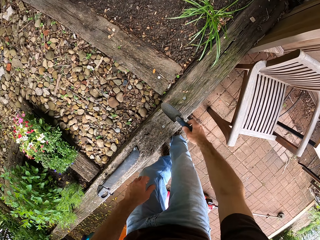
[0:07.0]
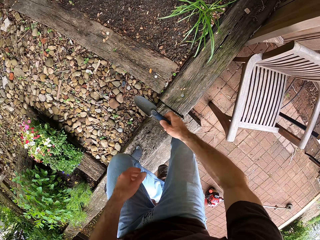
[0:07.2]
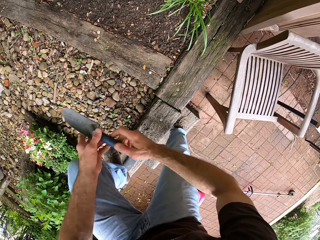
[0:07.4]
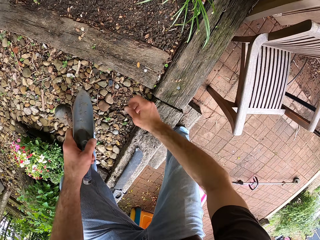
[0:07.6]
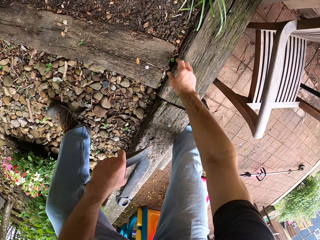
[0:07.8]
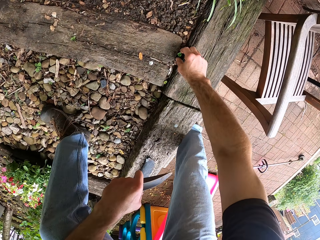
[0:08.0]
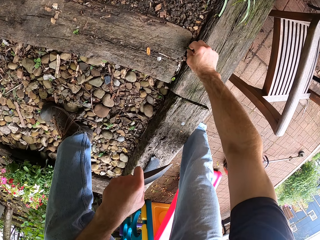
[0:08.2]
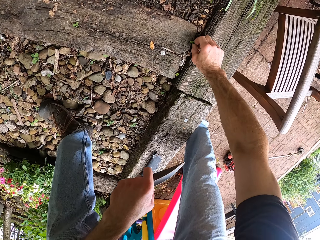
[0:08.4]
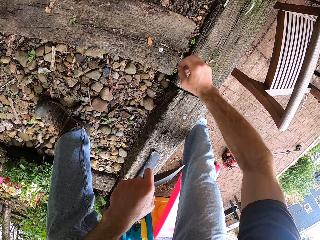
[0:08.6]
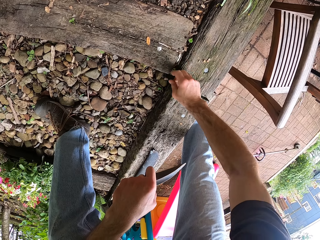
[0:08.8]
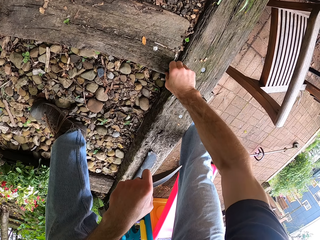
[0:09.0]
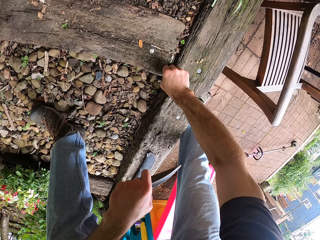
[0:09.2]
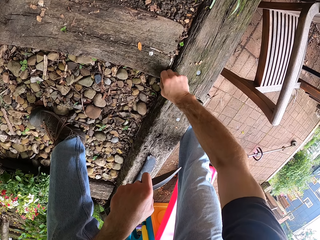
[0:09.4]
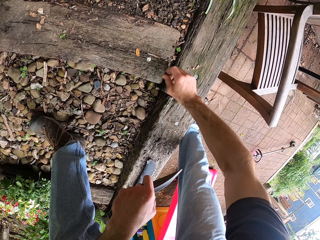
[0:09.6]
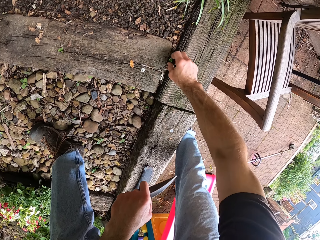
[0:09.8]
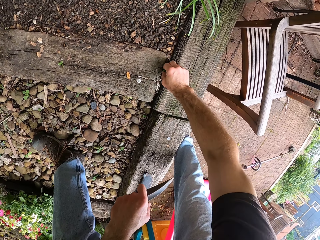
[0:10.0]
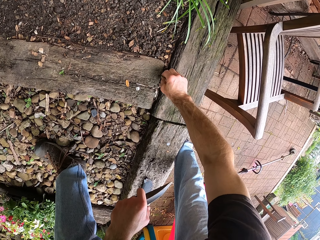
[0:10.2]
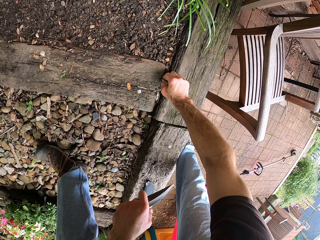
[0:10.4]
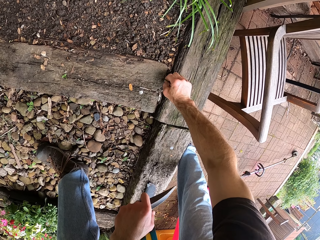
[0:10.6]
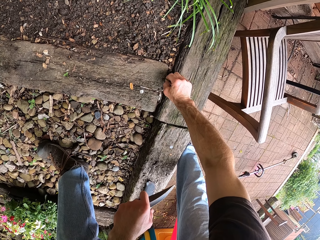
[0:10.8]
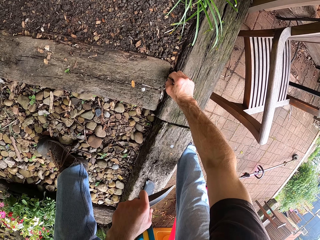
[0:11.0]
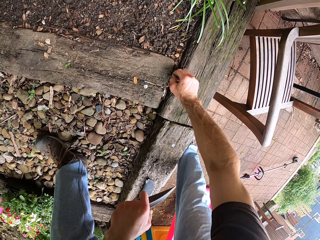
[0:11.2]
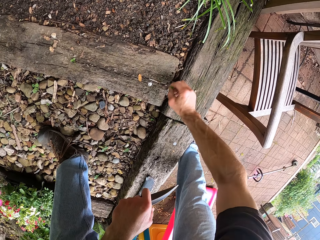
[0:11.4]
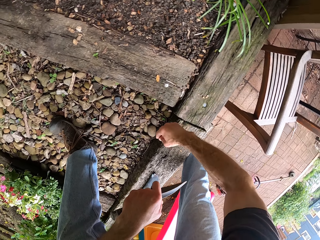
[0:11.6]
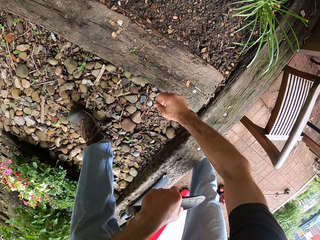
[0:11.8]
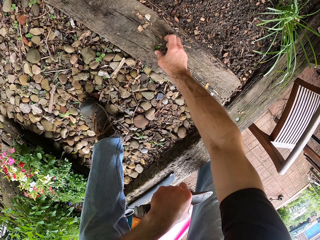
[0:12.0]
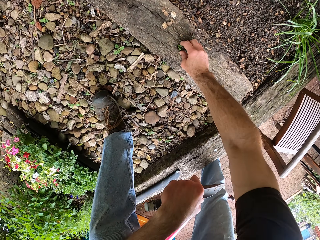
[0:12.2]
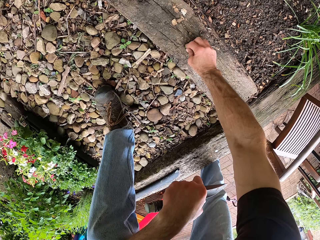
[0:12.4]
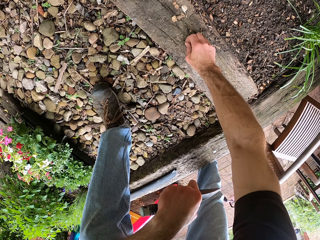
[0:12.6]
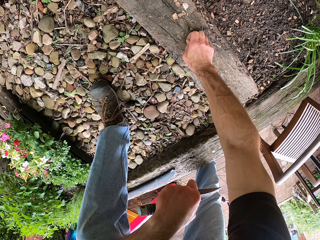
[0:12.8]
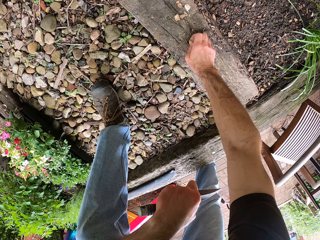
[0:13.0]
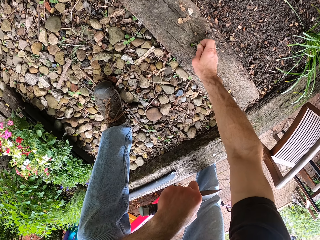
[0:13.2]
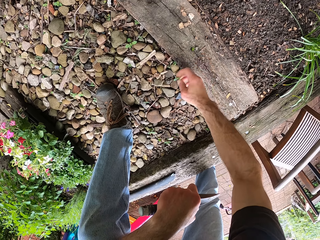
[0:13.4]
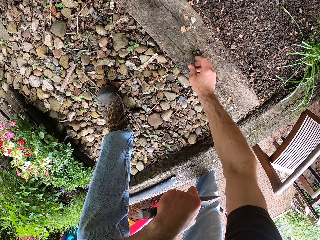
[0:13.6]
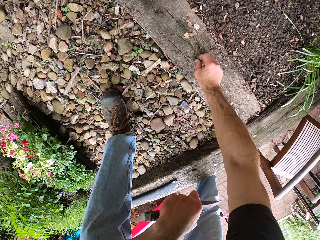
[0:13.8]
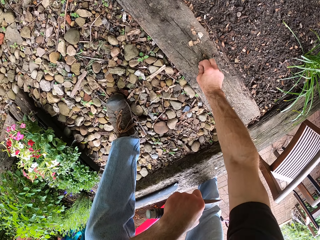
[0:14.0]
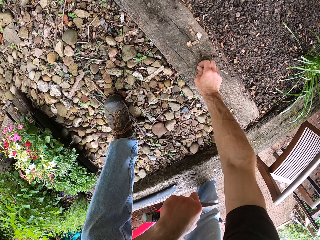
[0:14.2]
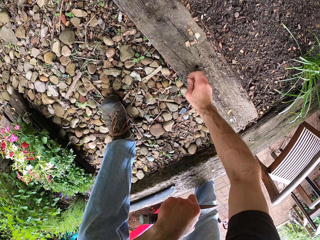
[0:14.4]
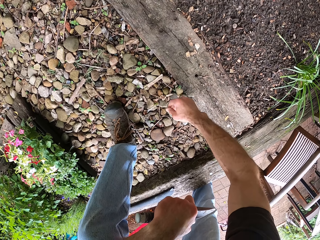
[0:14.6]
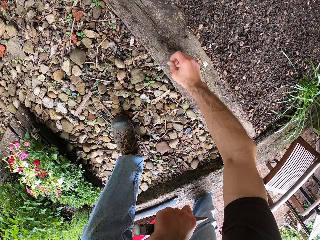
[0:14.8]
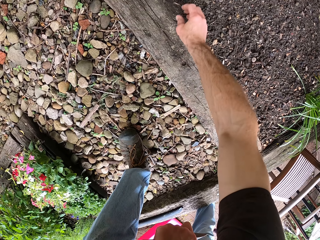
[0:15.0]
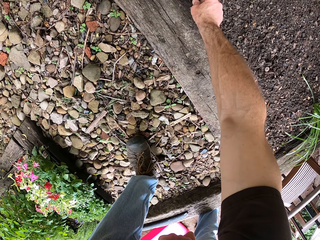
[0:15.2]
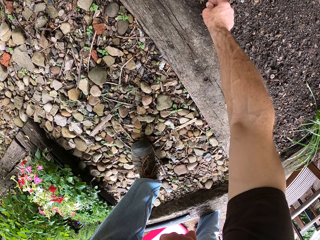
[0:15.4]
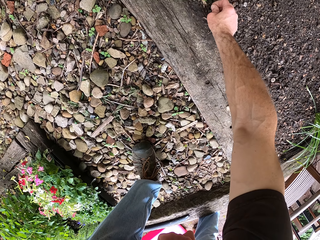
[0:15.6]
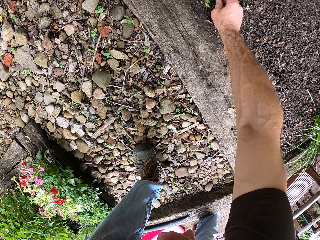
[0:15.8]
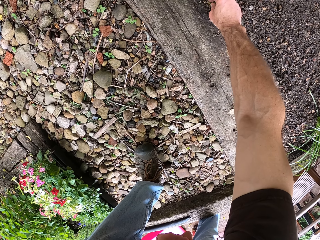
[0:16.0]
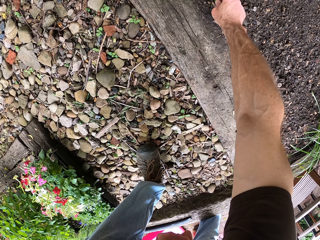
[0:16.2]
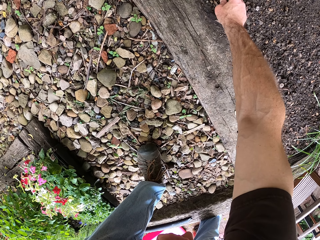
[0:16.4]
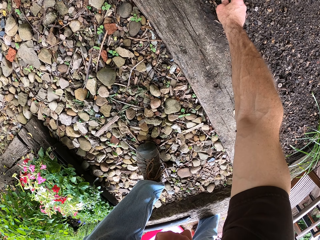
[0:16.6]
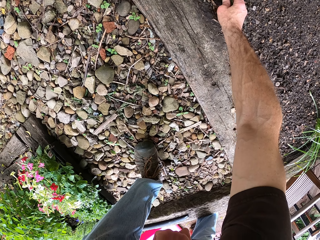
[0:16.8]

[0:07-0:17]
The camera wearer removes the weeds from the garden. They pick something. They throw something.

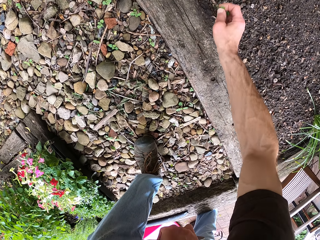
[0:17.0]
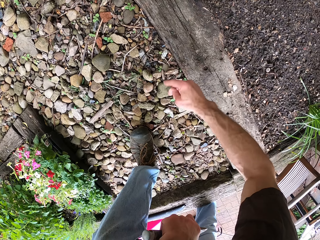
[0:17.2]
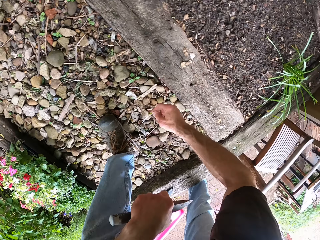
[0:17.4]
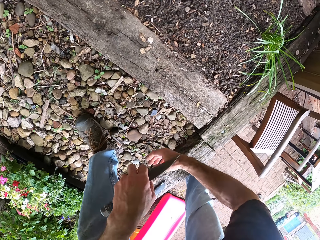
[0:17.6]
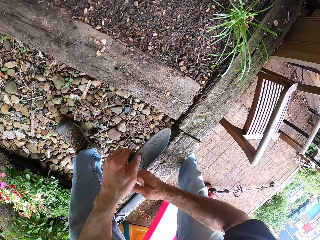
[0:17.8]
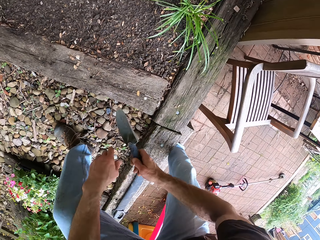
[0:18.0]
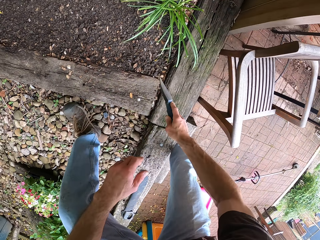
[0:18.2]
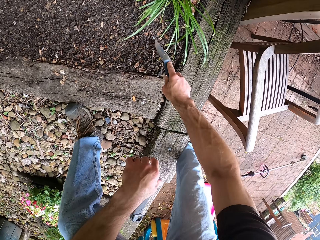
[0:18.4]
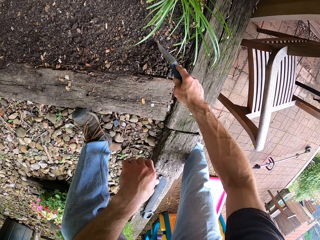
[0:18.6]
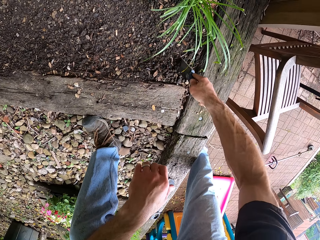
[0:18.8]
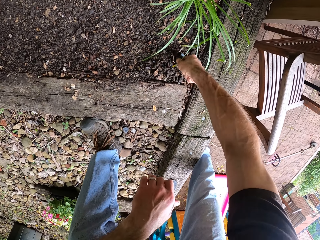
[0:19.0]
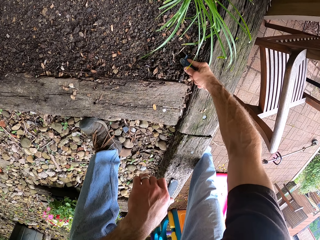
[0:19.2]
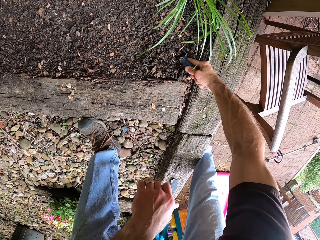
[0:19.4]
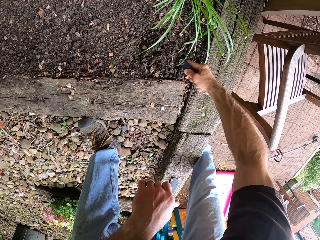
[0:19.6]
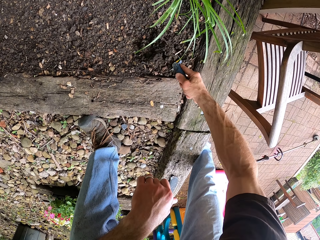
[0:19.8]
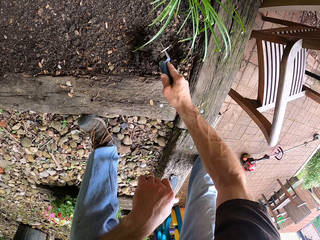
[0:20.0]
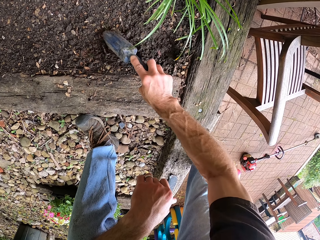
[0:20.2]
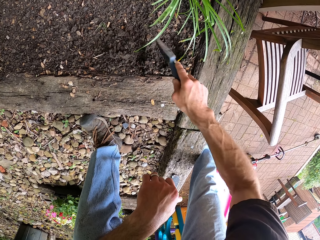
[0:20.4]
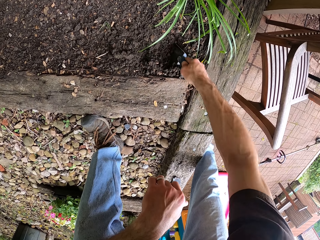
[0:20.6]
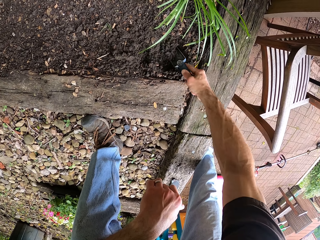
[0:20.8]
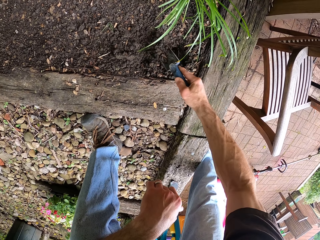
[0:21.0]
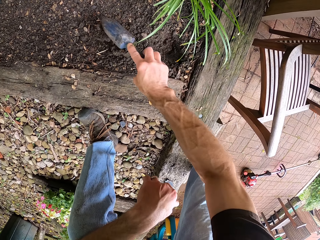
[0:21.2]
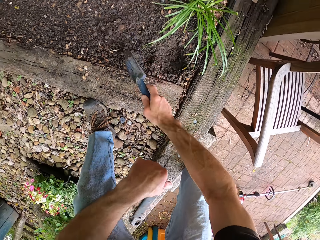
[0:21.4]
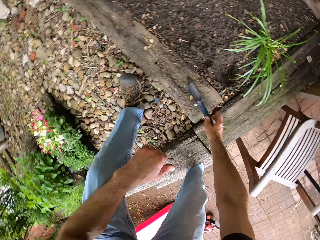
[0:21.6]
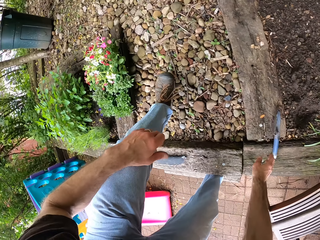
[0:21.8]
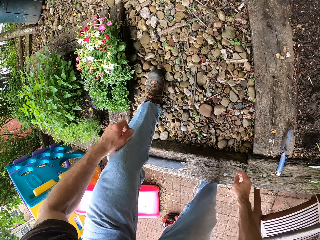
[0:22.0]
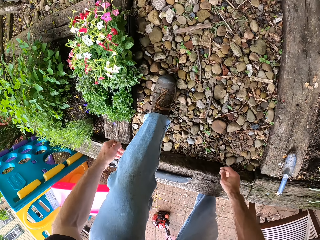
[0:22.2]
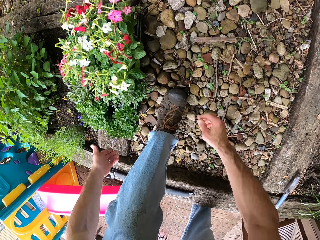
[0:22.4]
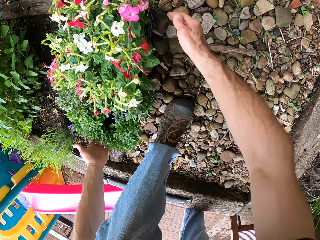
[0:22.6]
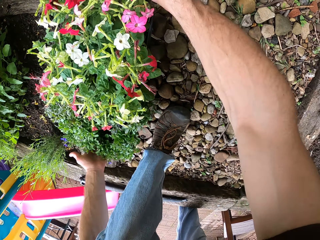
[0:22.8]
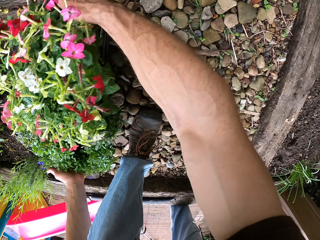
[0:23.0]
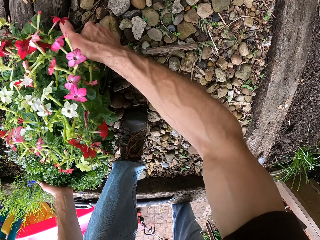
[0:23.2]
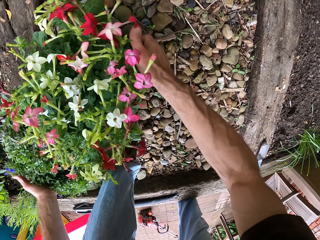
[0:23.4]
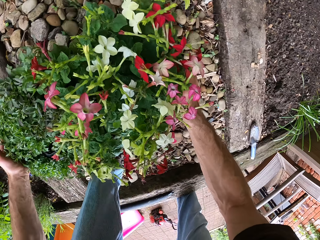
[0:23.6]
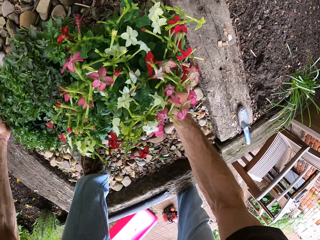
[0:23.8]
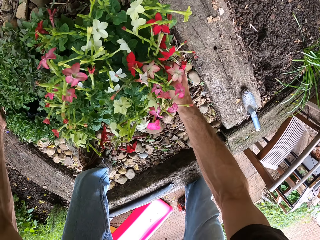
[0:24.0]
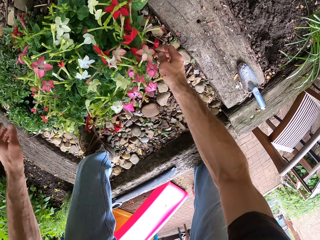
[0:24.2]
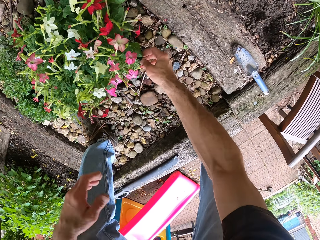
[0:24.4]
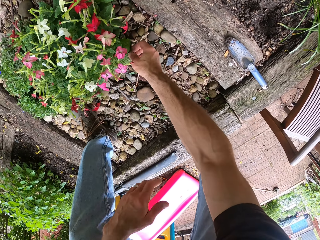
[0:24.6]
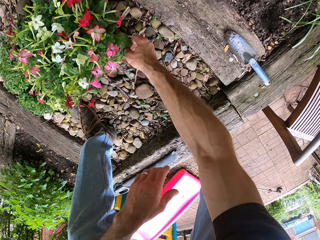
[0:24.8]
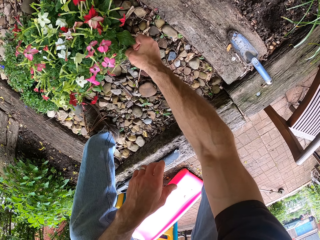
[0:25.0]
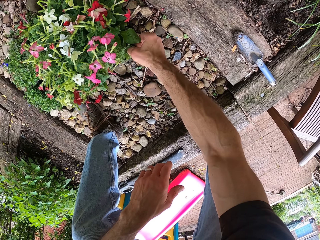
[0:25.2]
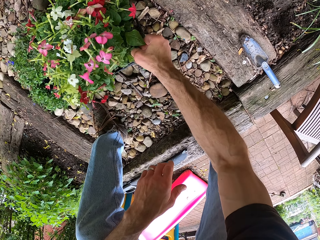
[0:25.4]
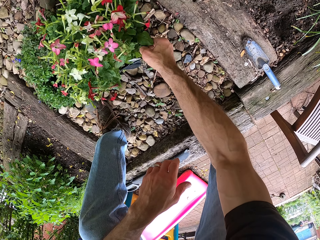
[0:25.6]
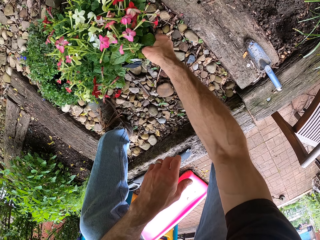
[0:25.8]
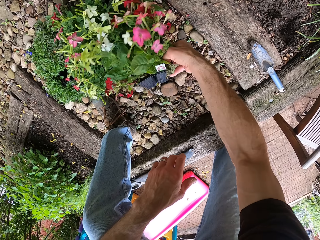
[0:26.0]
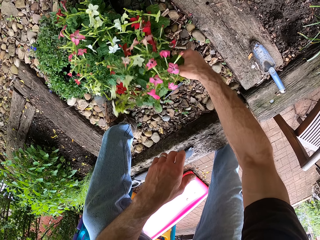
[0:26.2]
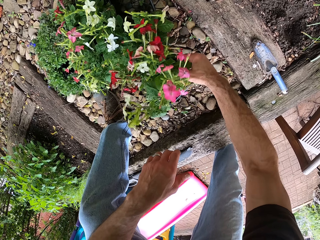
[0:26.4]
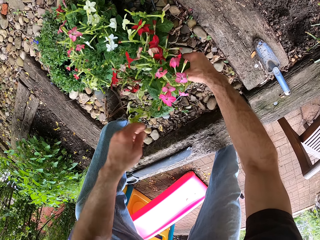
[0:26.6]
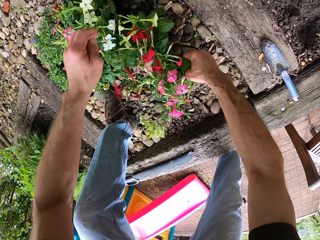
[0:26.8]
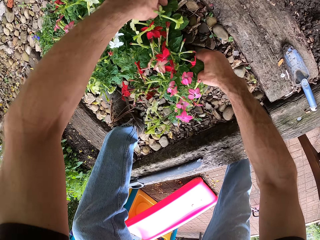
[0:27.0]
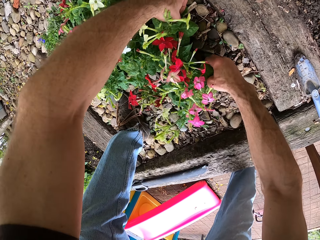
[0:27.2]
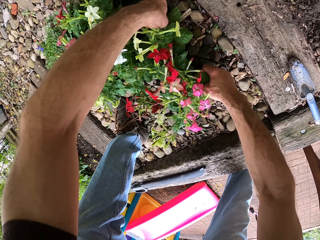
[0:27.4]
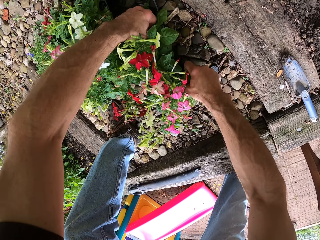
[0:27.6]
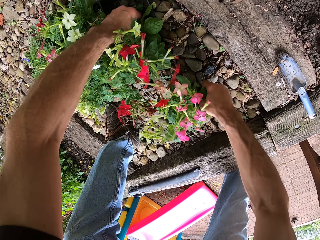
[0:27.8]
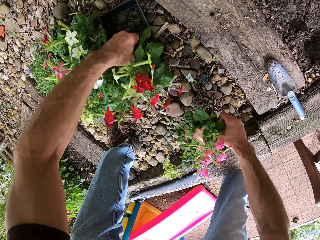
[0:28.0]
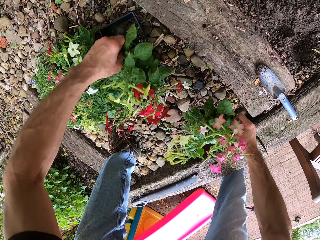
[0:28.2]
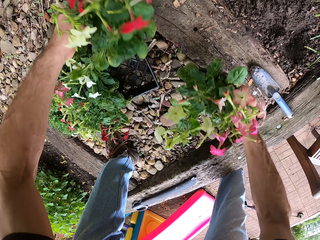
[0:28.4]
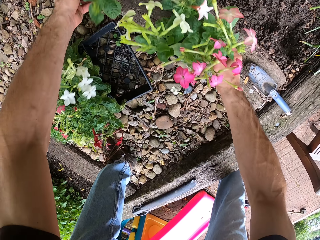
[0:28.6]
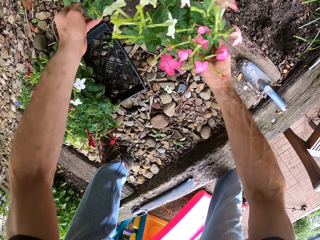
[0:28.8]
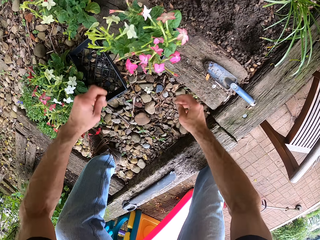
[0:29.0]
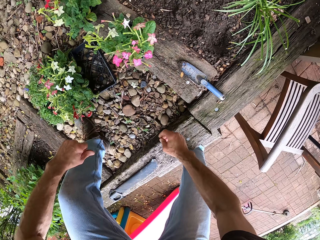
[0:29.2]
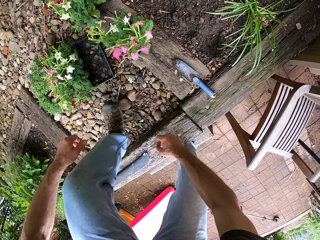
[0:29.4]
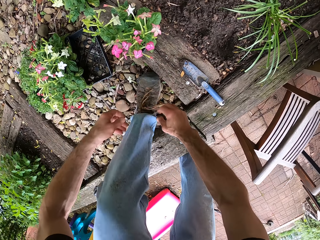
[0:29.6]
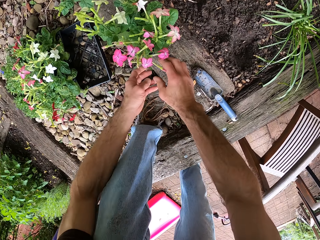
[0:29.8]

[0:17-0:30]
The camera wearer digs the ground with the trowel. They put the trowel down. They pick a bouquet of flowers and lift the bouquet of flowers. They pick one flower. They move the bouquet of flowers. They put the flower down on the ground.
